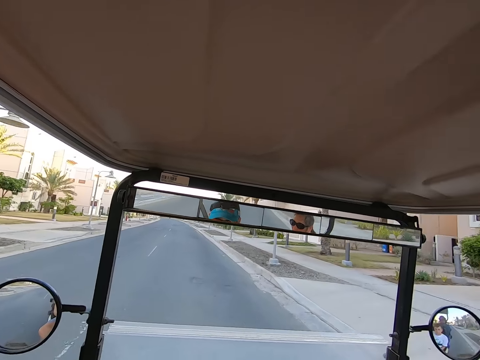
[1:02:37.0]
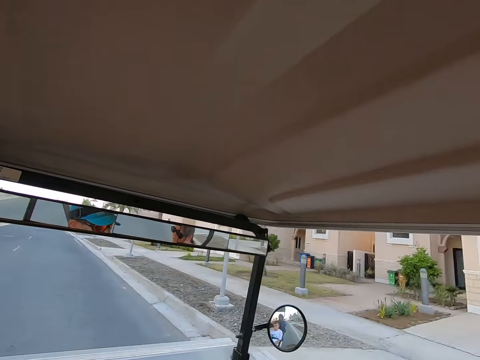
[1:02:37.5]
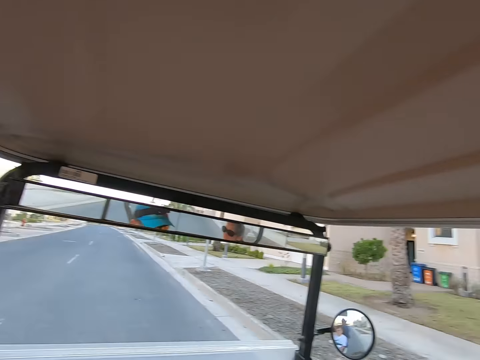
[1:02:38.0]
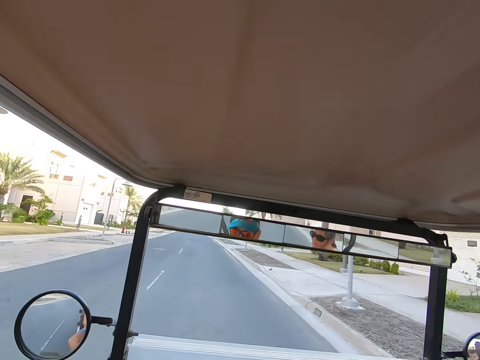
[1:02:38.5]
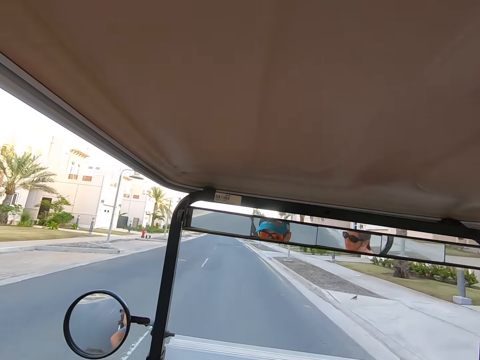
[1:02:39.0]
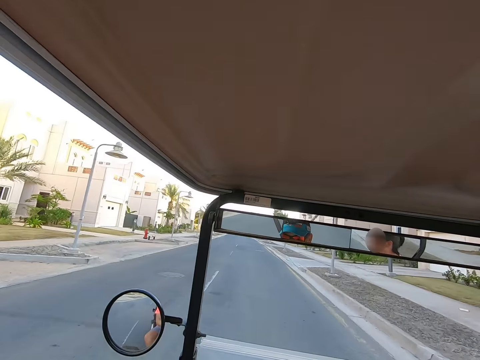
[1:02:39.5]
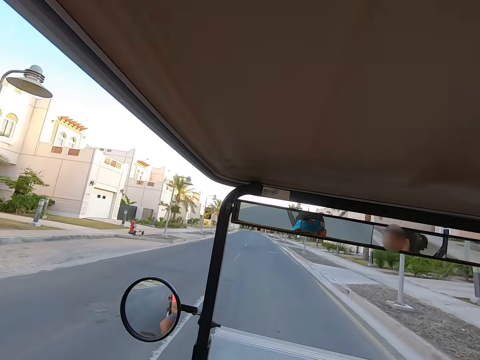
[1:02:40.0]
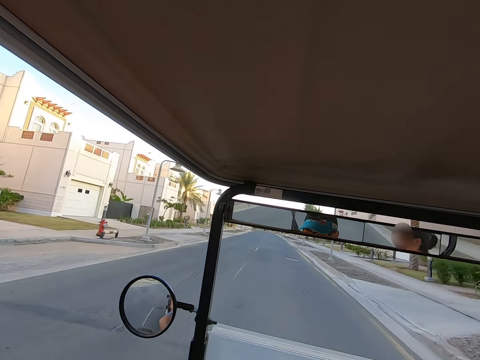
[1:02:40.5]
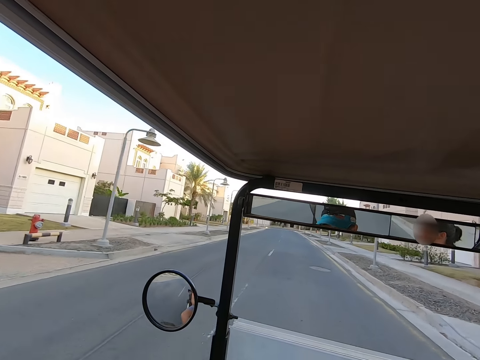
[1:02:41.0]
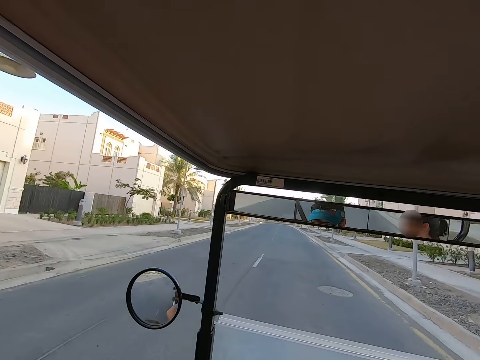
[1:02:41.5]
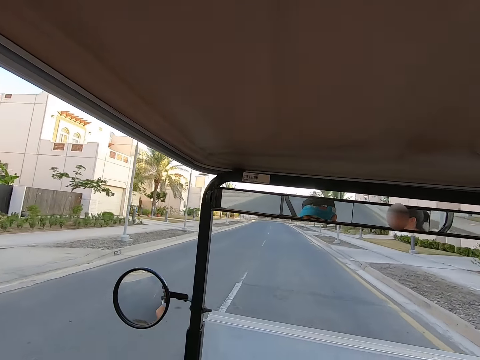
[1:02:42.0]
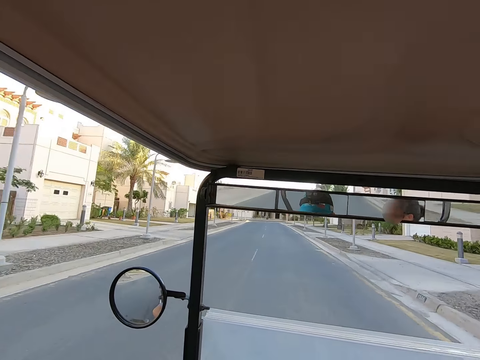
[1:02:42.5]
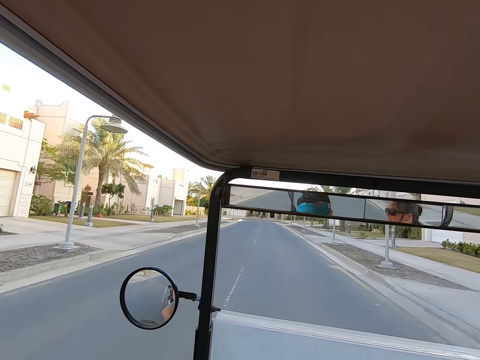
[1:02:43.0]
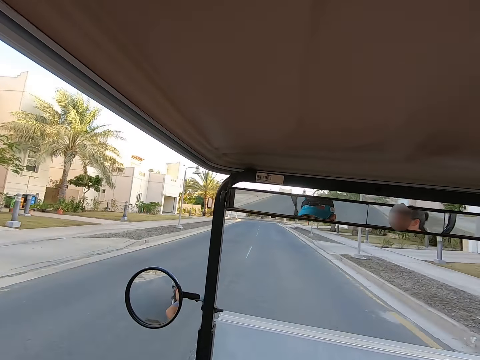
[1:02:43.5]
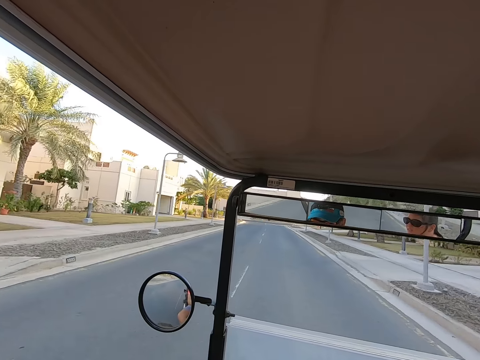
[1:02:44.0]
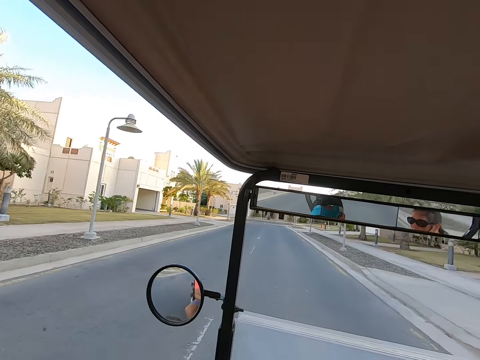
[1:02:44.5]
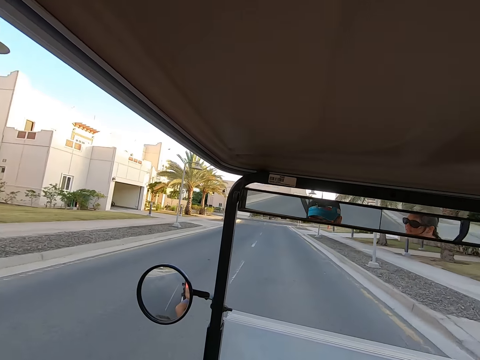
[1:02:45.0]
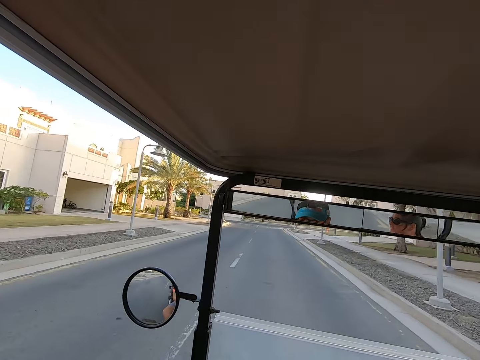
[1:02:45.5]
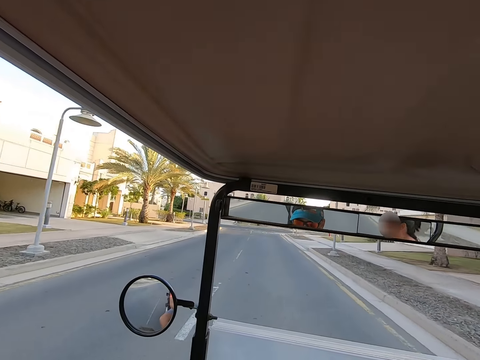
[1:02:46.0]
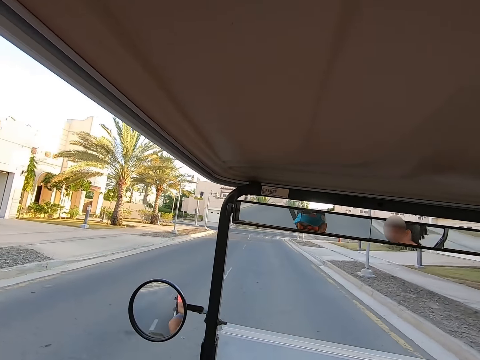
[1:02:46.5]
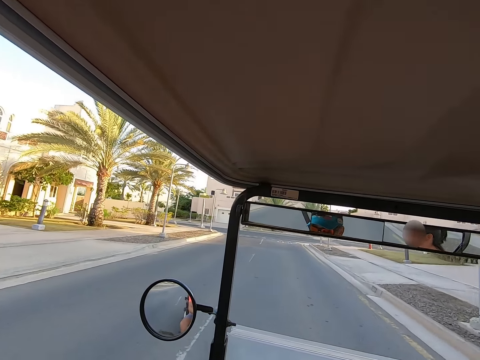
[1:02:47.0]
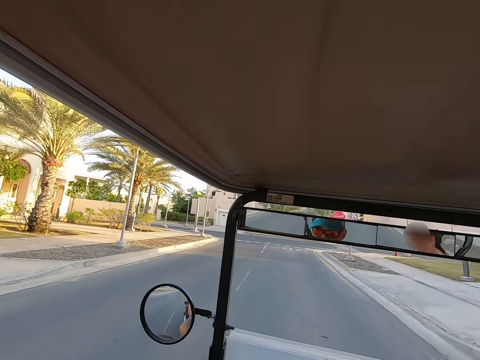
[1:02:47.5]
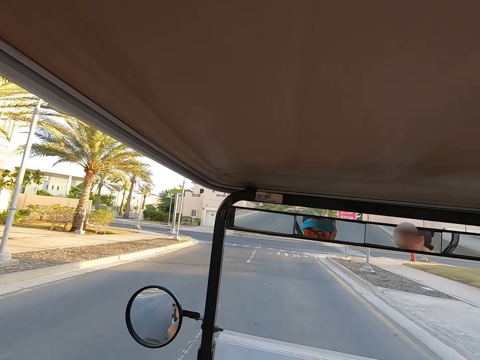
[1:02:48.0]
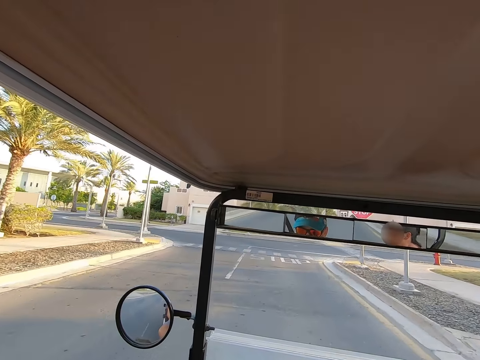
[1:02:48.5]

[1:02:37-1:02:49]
The camera wearer stares around on the road. They drive the tuktuk on the road.

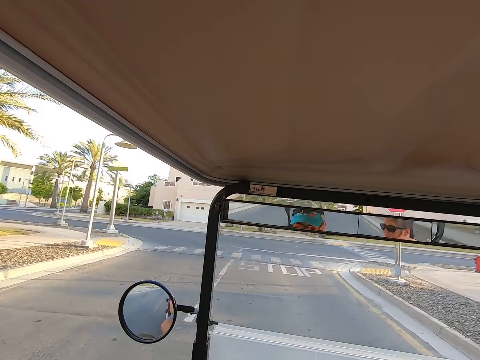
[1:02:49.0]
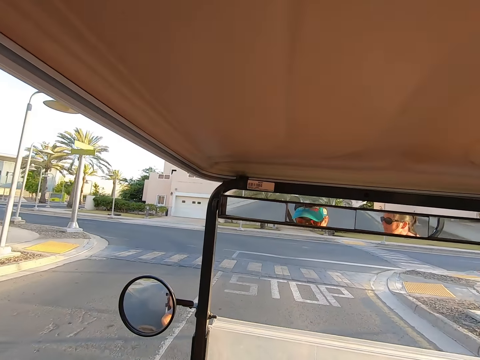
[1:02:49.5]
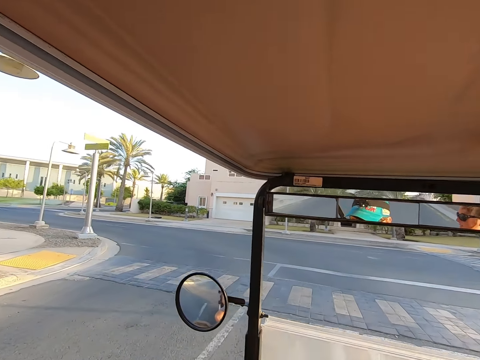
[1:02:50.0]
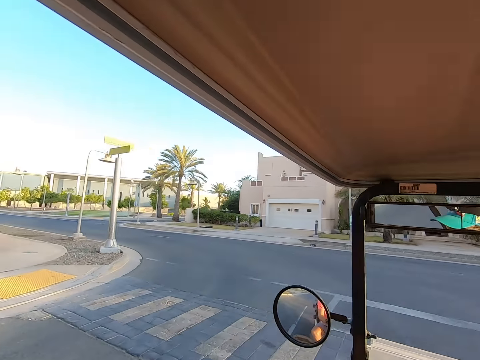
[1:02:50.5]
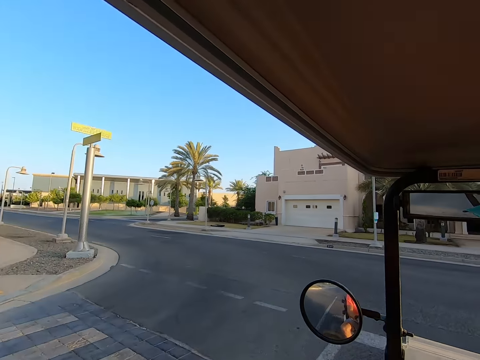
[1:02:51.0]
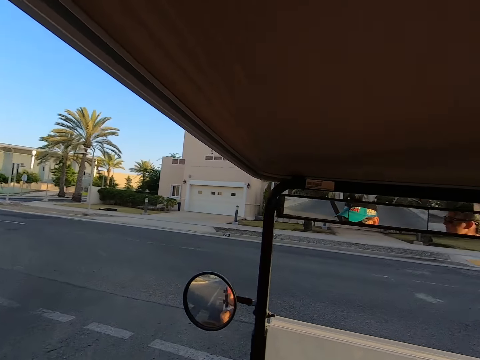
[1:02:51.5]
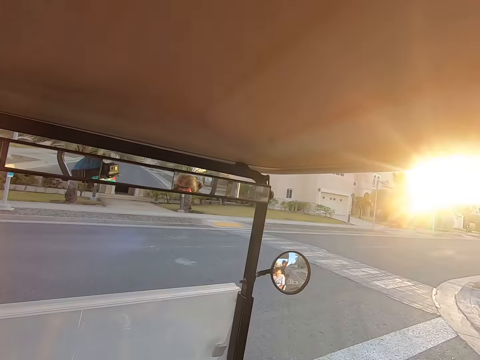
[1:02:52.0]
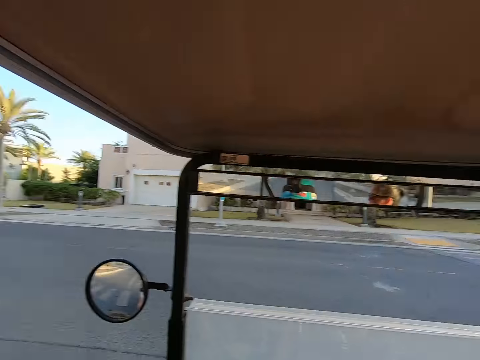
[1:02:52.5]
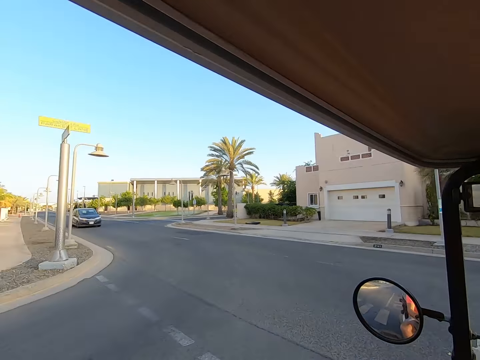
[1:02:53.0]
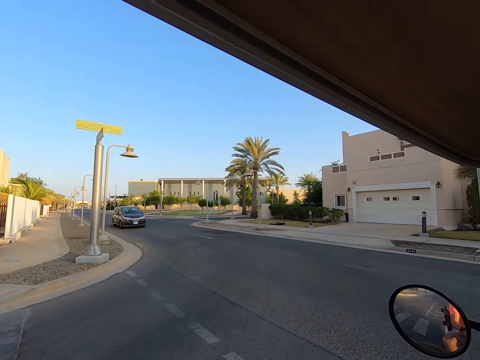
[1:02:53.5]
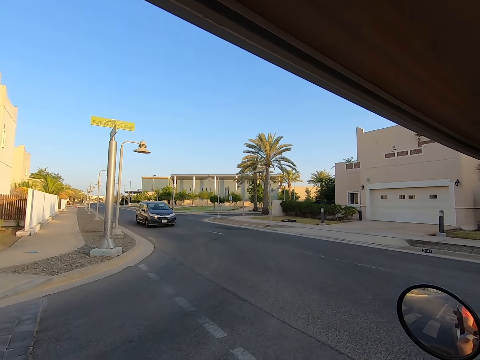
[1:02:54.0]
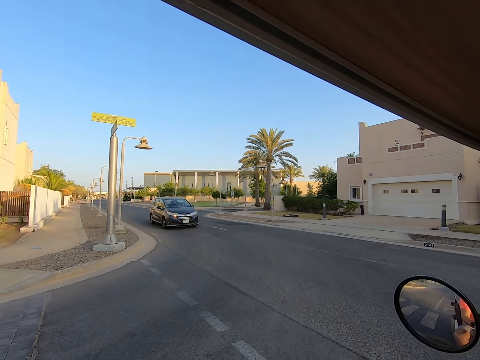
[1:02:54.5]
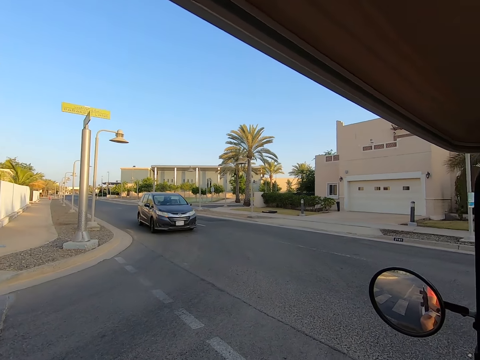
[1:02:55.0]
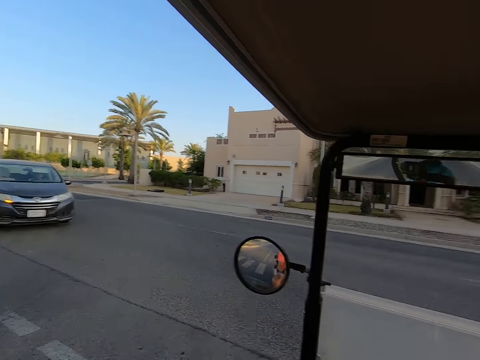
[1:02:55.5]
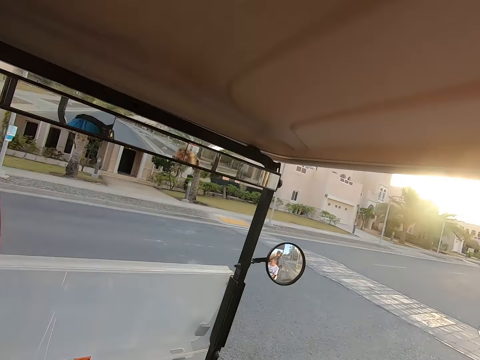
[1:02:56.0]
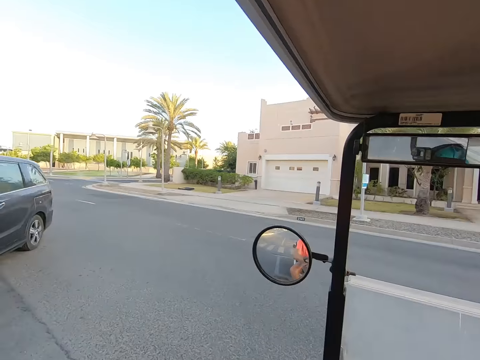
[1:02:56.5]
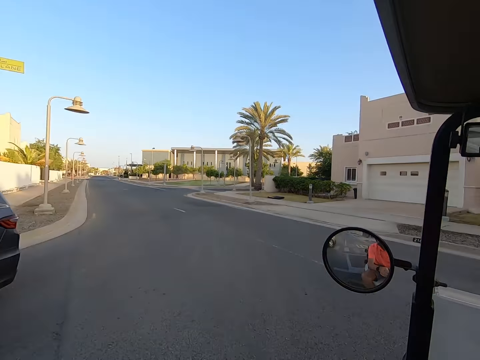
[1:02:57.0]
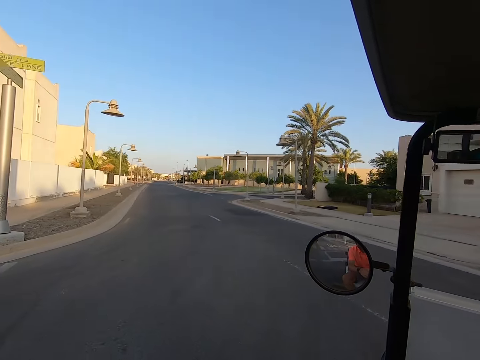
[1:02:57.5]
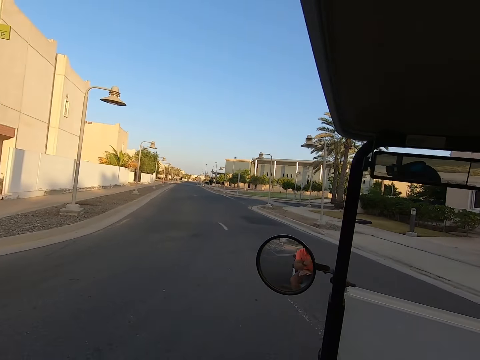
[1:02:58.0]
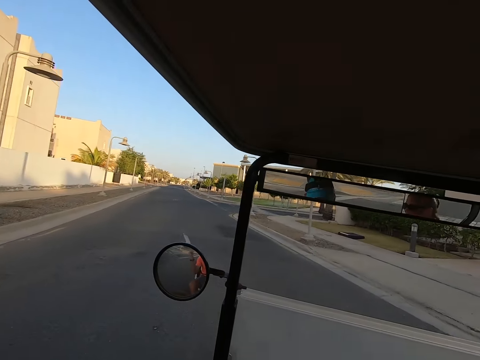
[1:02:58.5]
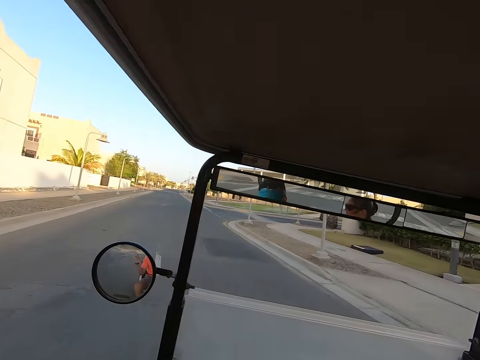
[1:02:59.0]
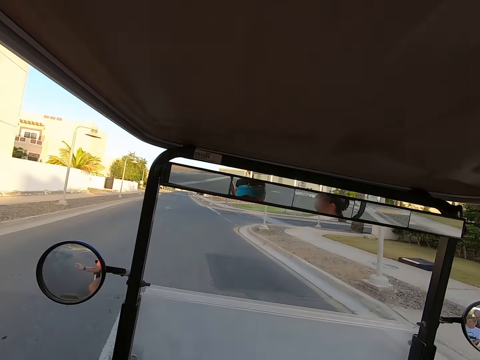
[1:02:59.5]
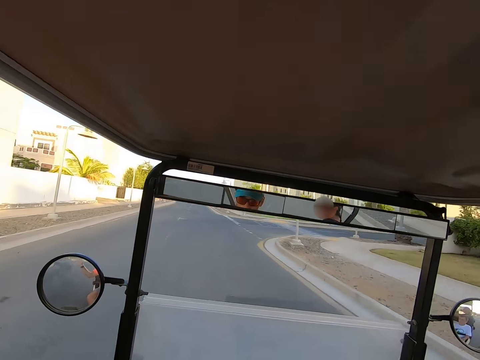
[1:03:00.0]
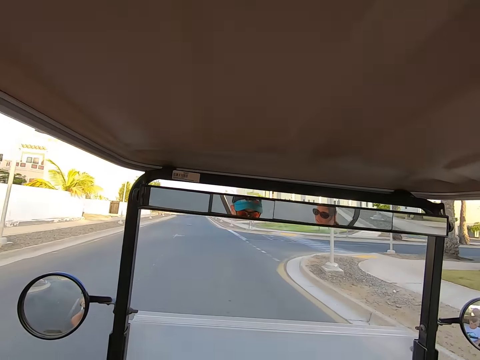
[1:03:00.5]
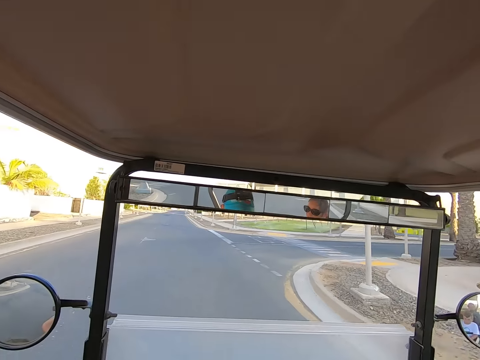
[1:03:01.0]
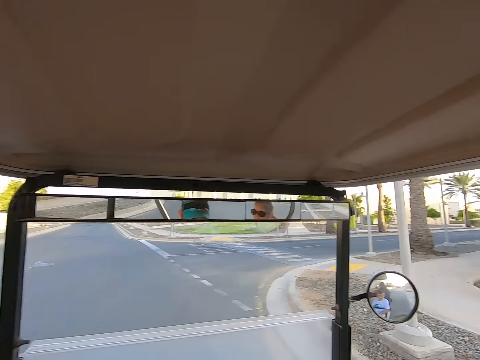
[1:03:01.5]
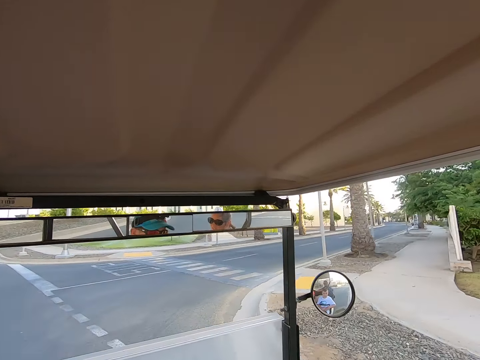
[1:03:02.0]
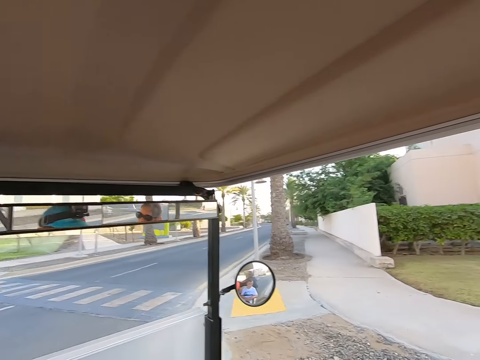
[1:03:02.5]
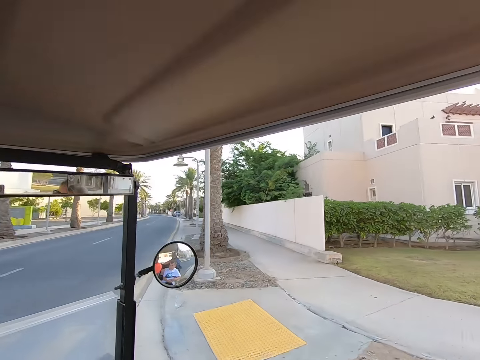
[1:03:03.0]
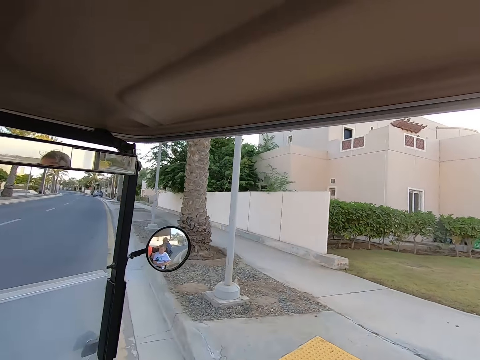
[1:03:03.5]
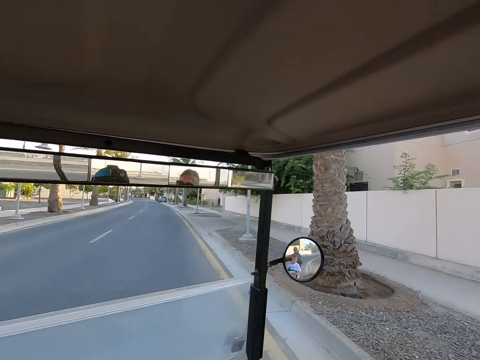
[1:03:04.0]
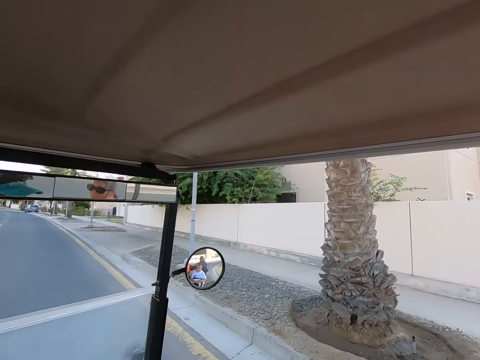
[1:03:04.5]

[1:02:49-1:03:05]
The camera wearer stares around on the road. They stop the tuktuk on the road. They stare around on the road. They drive the tuktuk on the road. They negotiate a corner.
